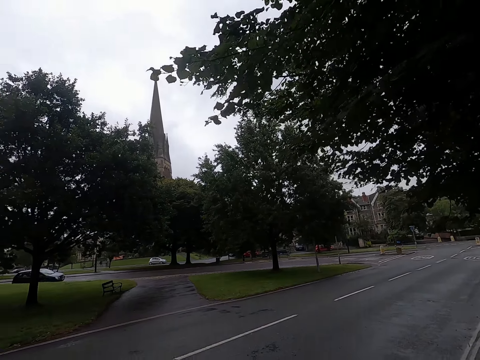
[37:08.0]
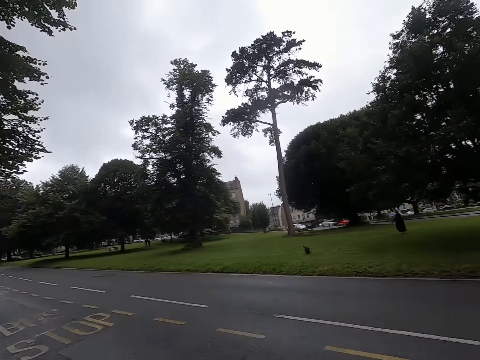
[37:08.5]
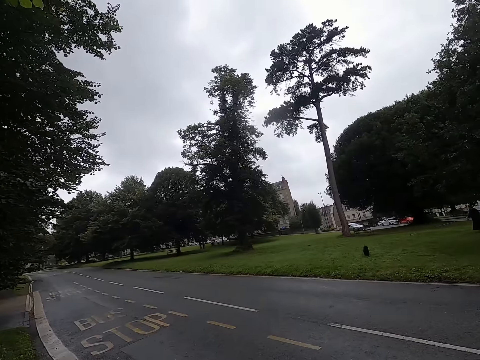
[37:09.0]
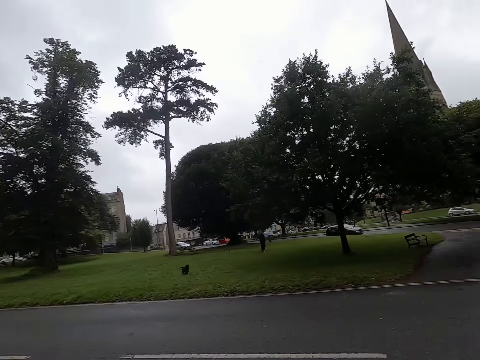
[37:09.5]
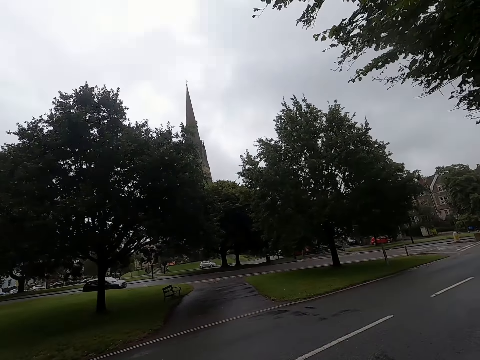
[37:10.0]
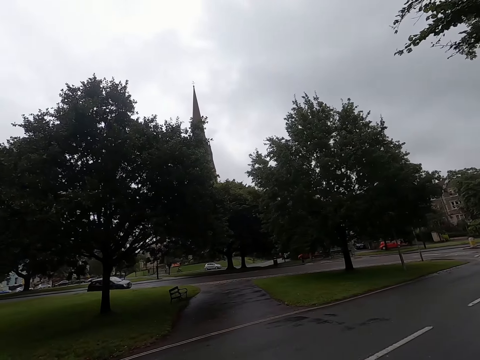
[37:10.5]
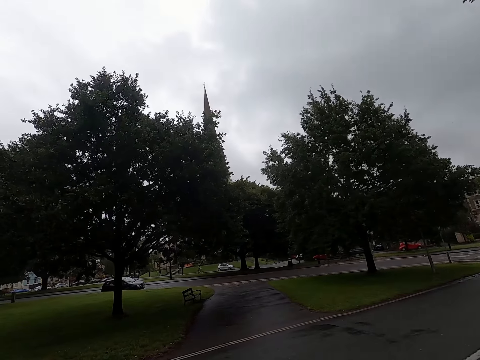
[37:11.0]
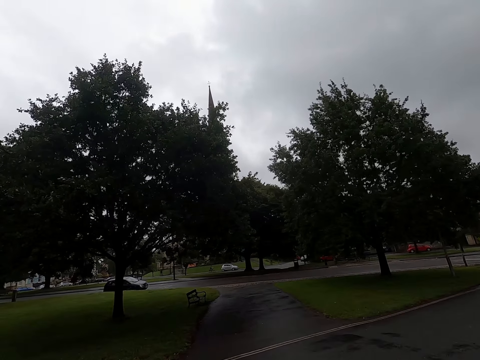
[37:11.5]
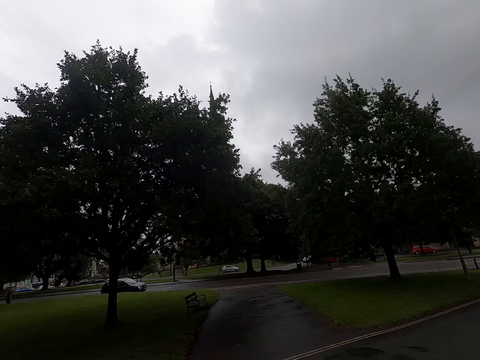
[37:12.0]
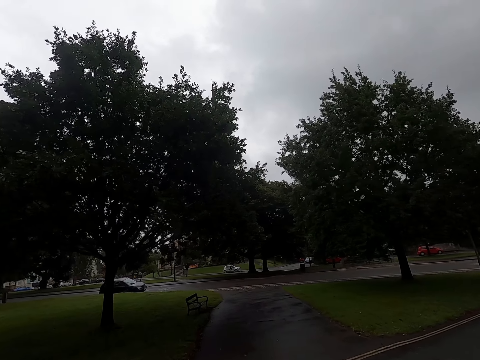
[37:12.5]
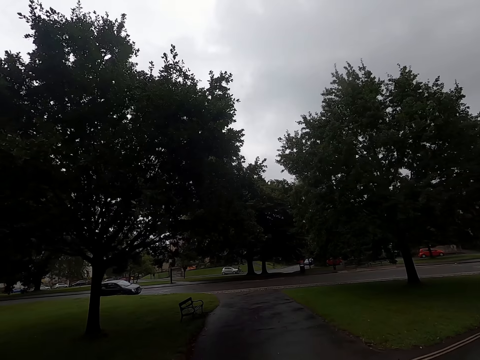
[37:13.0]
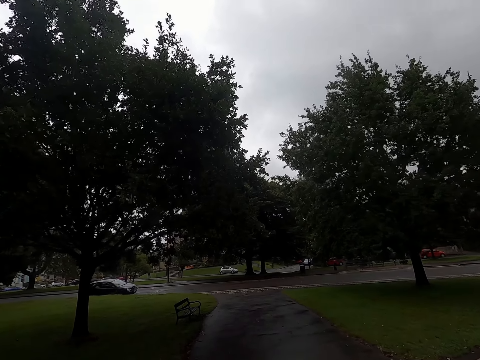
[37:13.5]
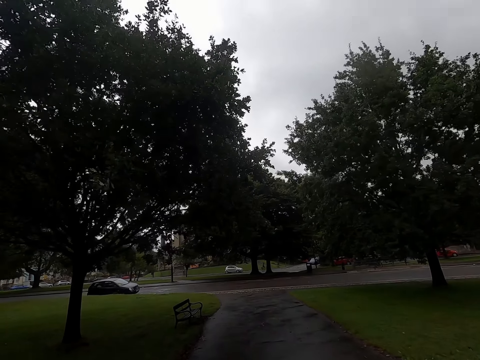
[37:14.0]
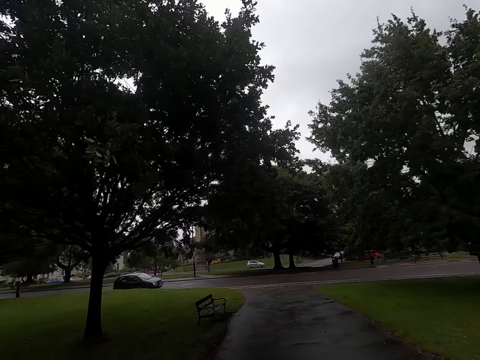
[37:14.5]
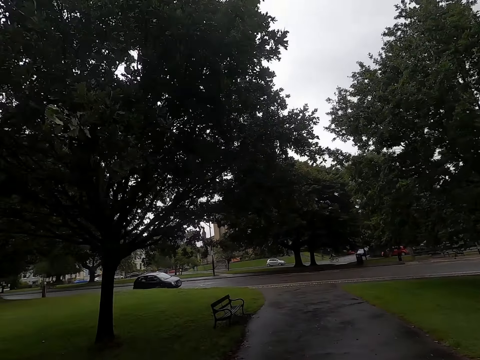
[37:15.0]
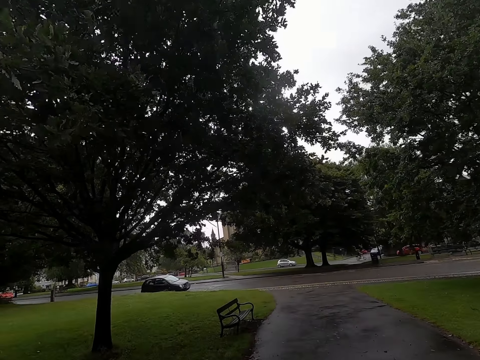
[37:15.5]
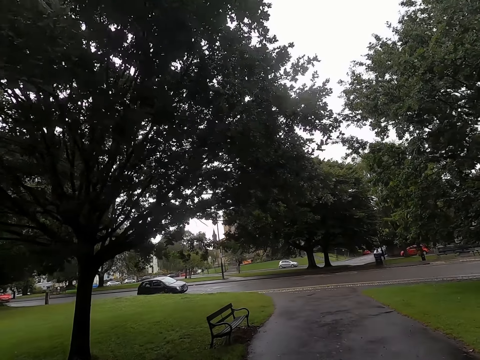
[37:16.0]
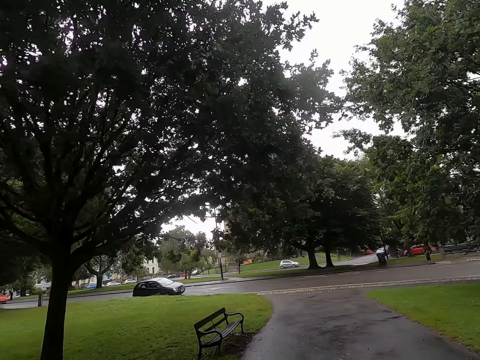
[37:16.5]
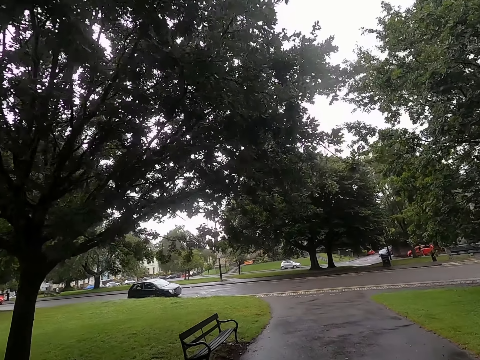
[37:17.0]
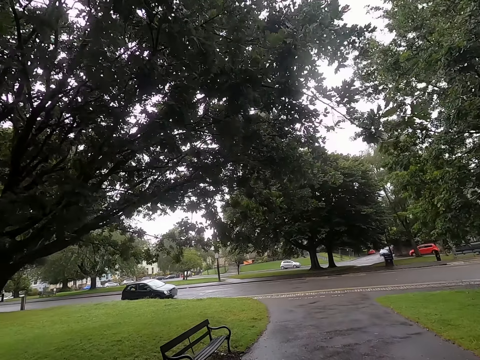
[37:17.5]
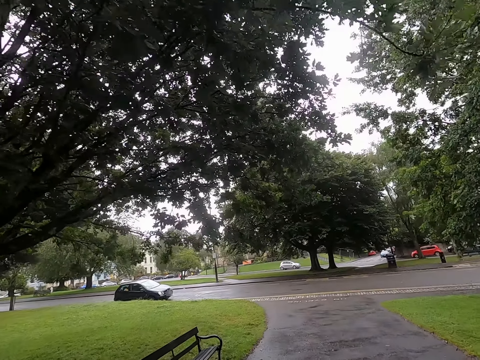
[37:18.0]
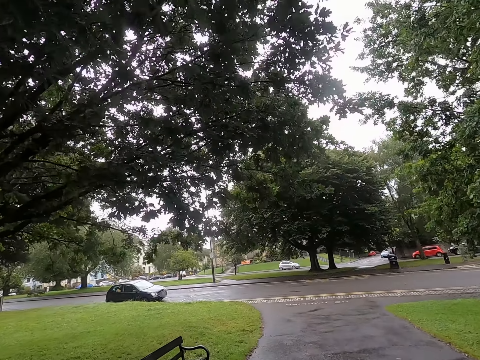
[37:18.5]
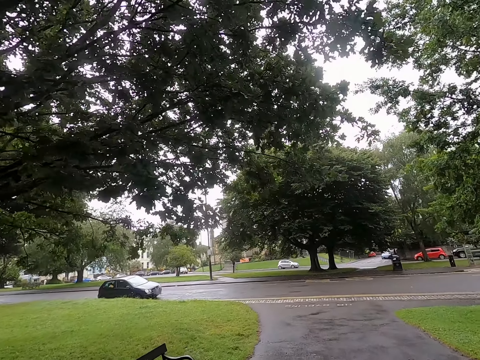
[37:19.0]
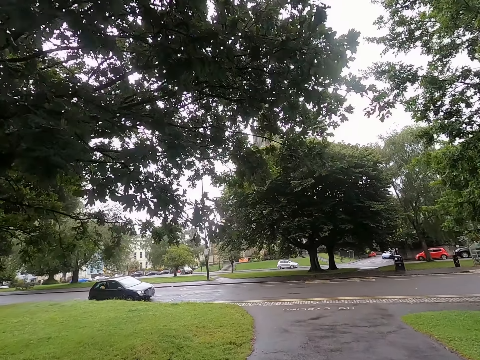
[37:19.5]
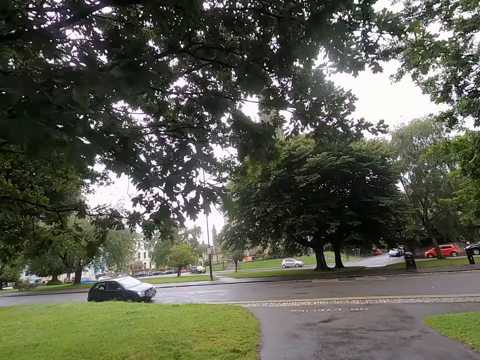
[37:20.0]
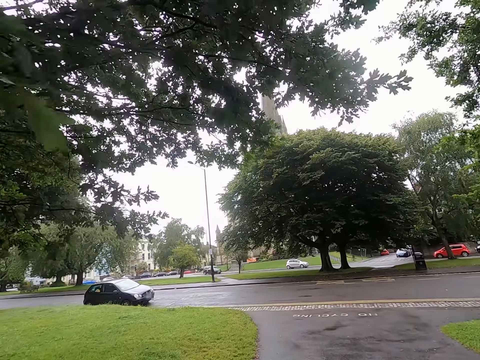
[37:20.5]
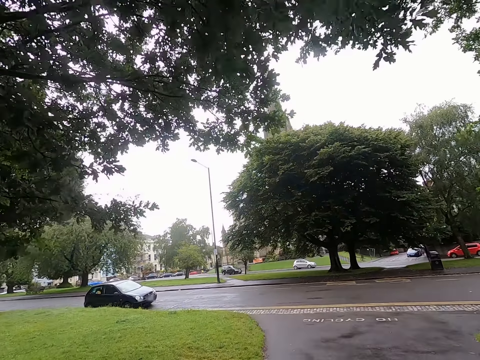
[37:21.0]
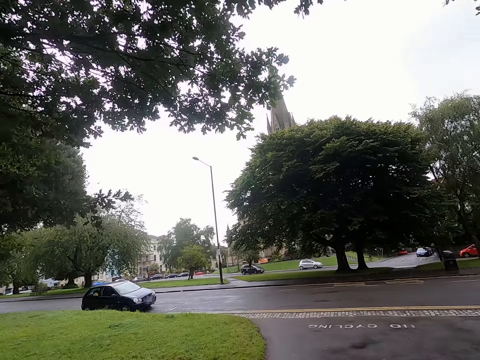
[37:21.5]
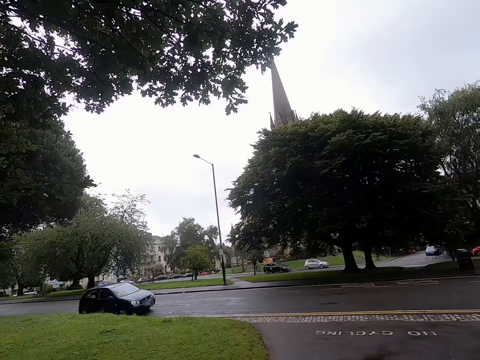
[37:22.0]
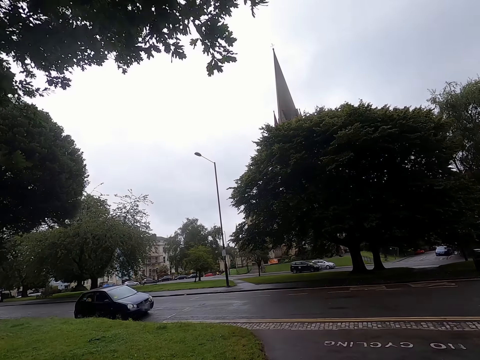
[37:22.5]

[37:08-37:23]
The camera wearer crosses a road. They walk on the pathway.

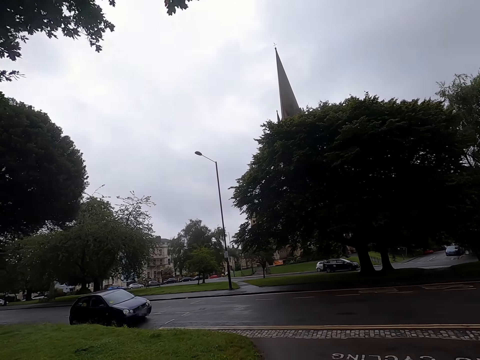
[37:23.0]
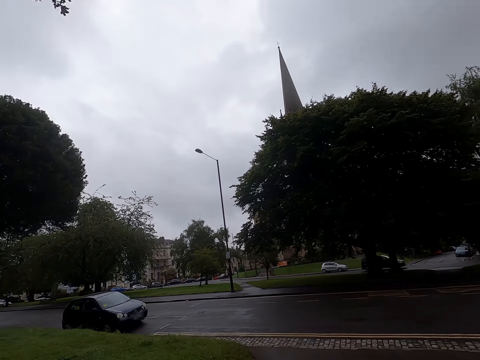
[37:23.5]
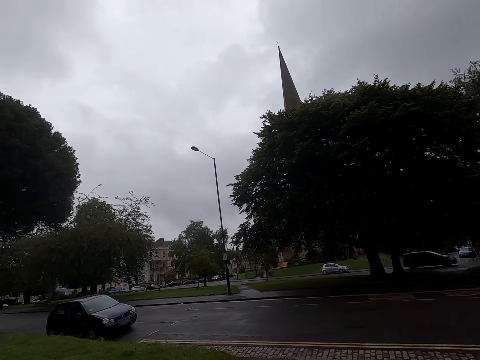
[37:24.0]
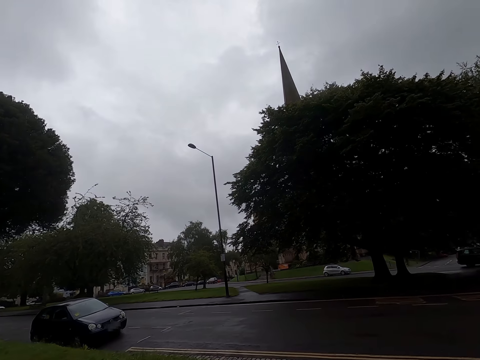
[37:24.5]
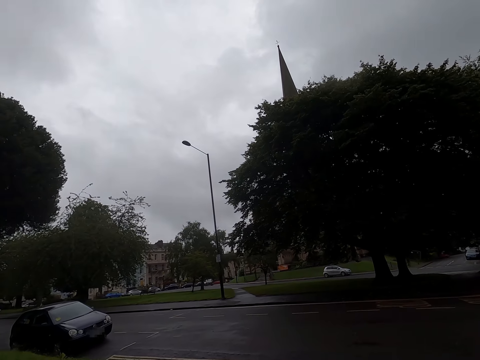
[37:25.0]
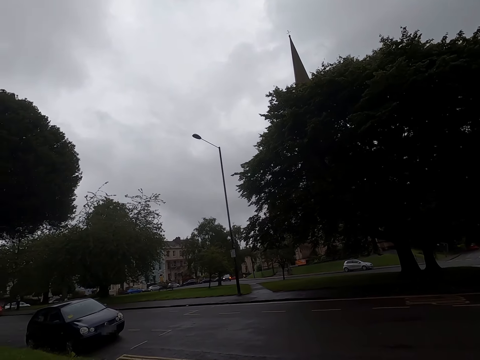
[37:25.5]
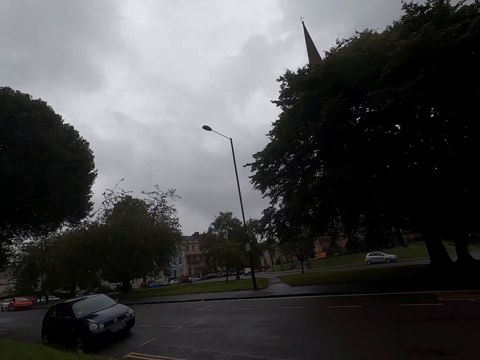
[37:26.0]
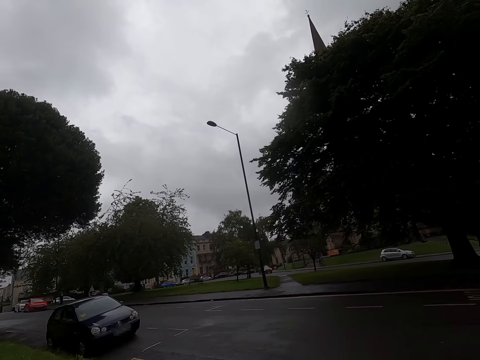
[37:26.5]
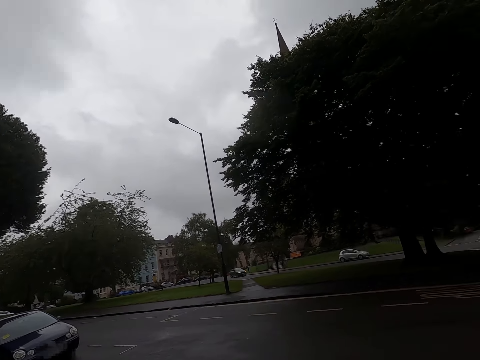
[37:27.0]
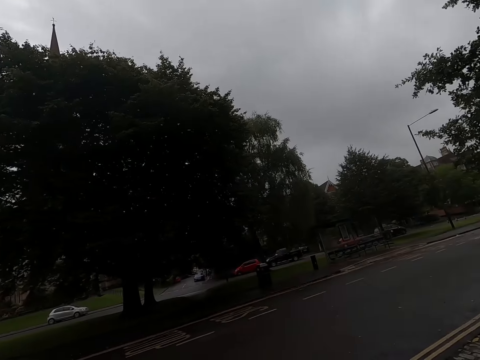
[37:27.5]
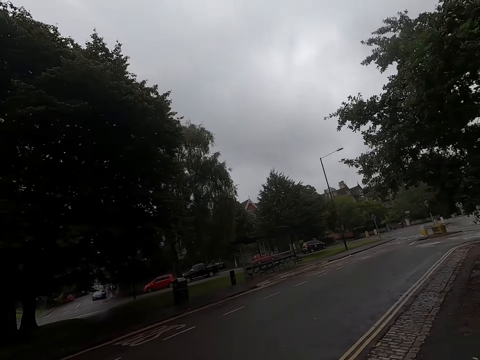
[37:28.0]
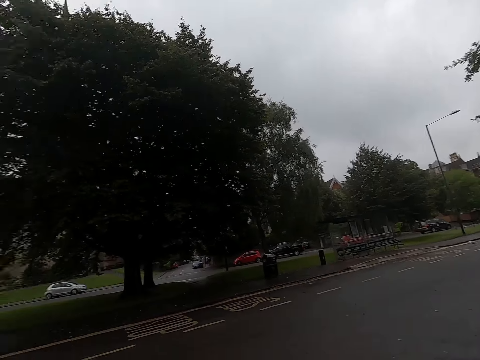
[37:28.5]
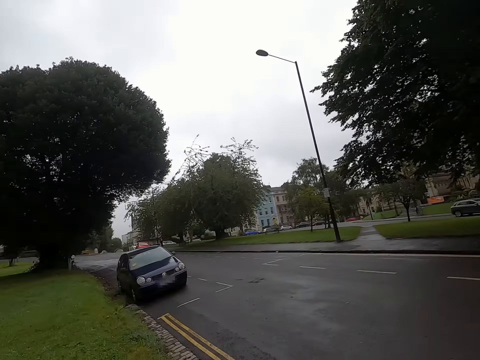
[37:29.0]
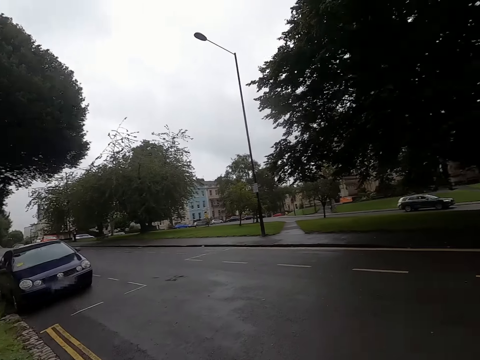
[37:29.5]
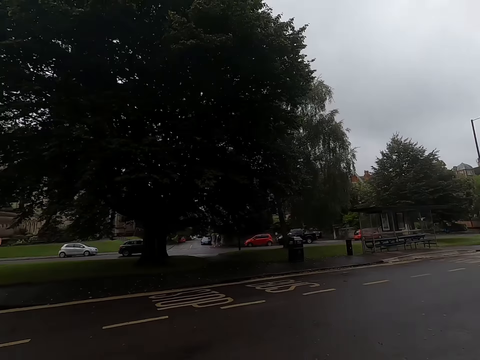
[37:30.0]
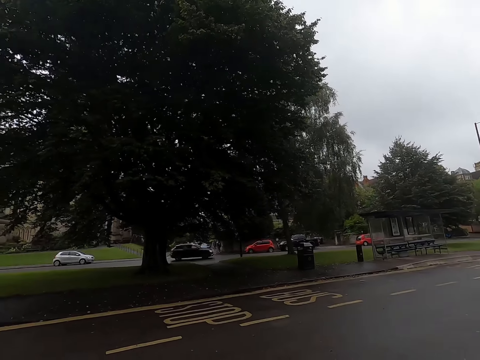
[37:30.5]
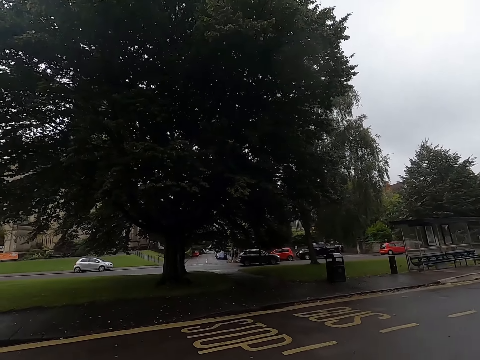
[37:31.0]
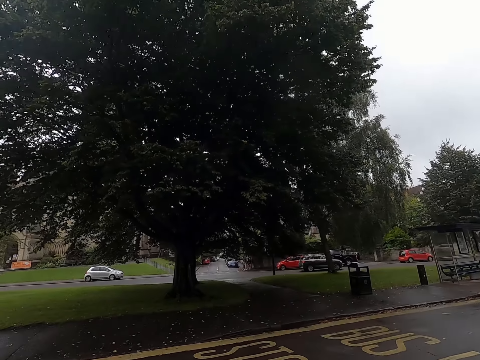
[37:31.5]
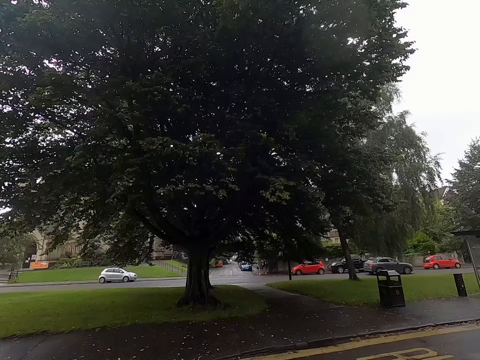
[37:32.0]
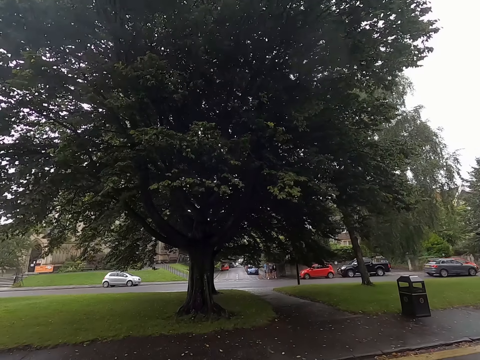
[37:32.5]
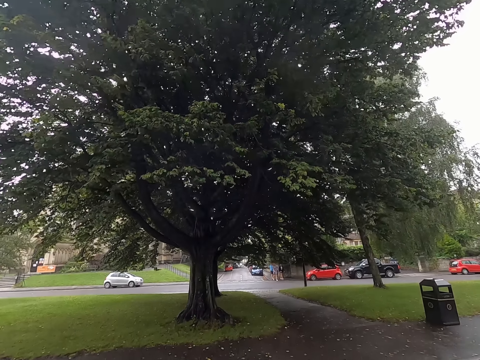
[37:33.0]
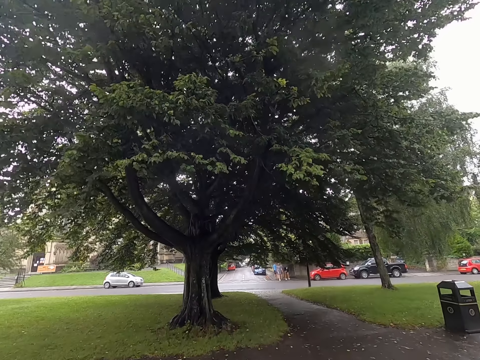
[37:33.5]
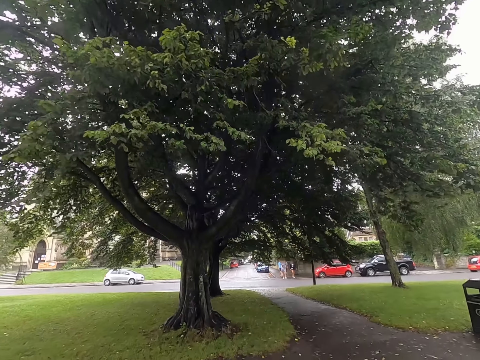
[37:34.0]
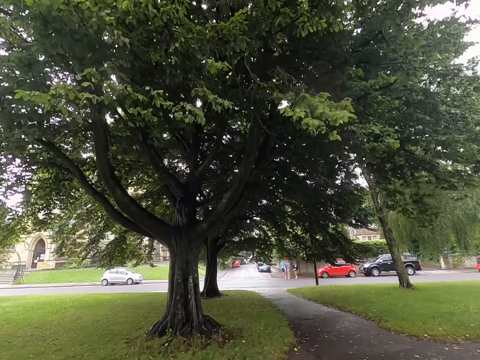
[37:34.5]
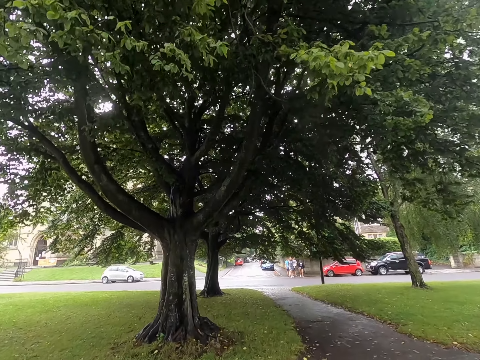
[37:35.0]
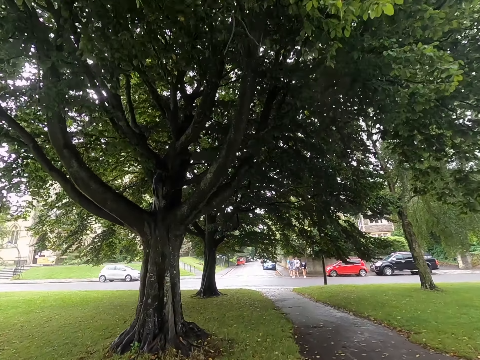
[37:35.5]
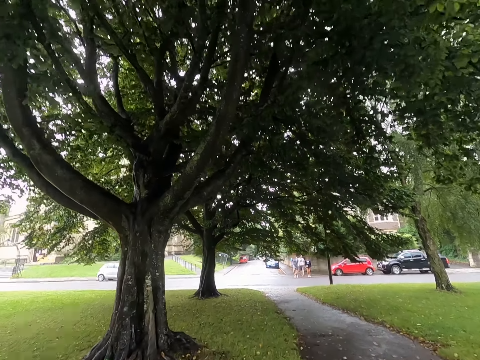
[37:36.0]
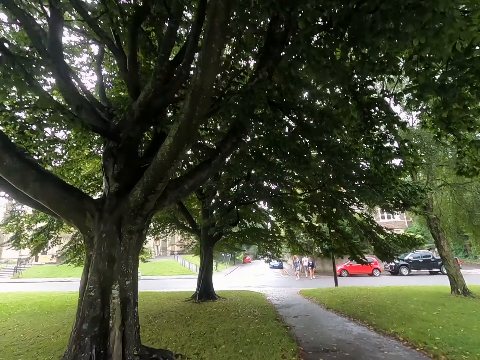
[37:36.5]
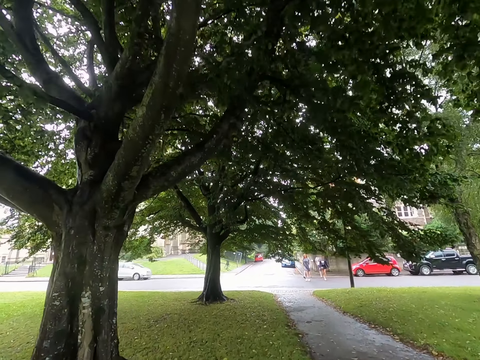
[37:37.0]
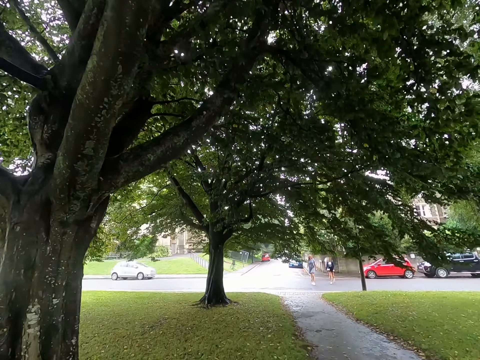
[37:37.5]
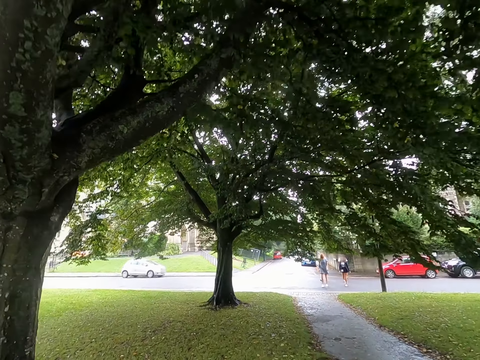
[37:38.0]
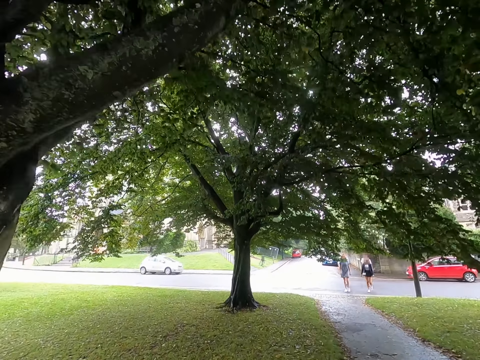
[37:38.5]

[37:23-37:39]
The camera wearer looks to the sides. They cross the road. They walk on the pathway.
